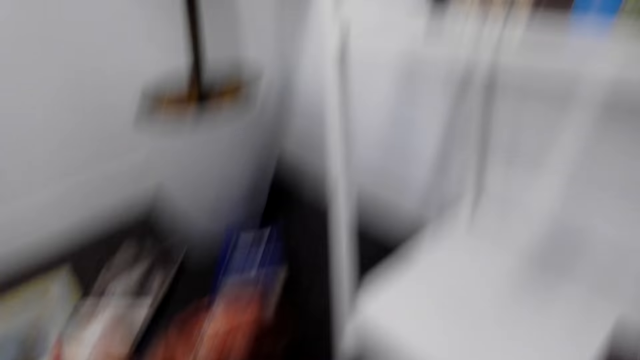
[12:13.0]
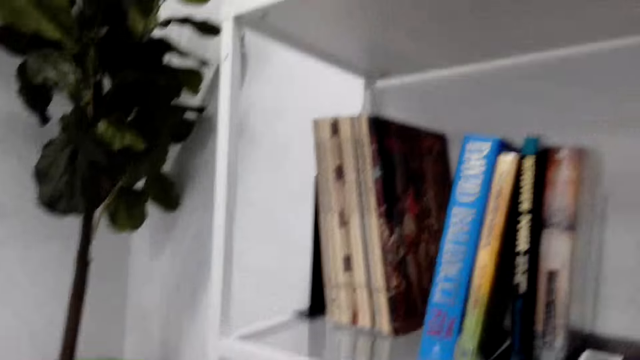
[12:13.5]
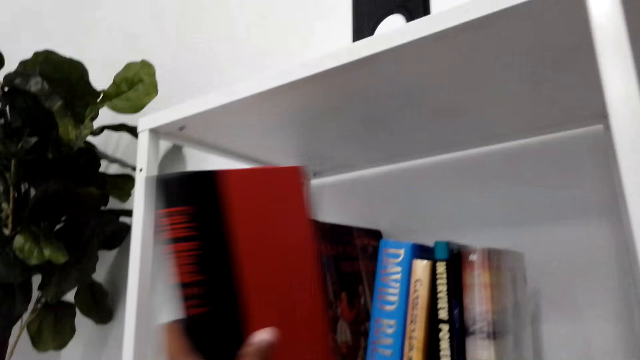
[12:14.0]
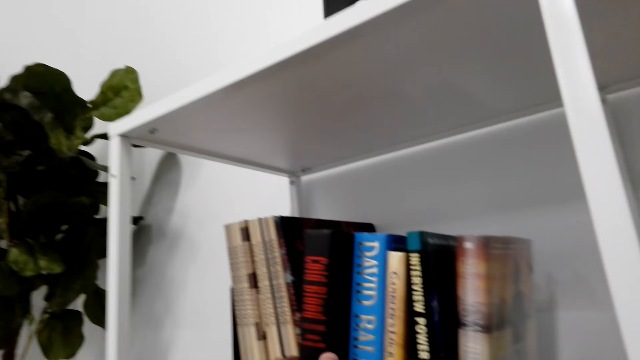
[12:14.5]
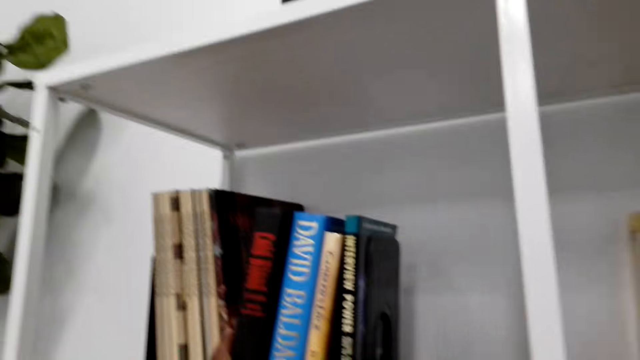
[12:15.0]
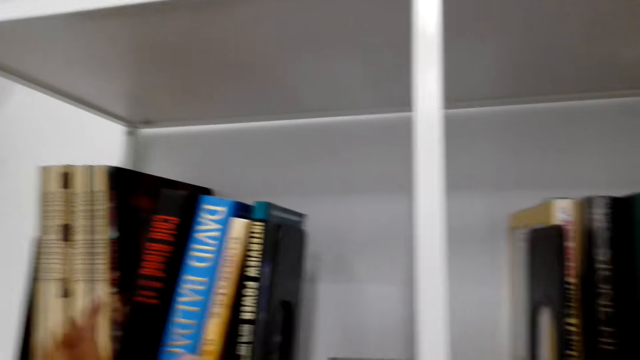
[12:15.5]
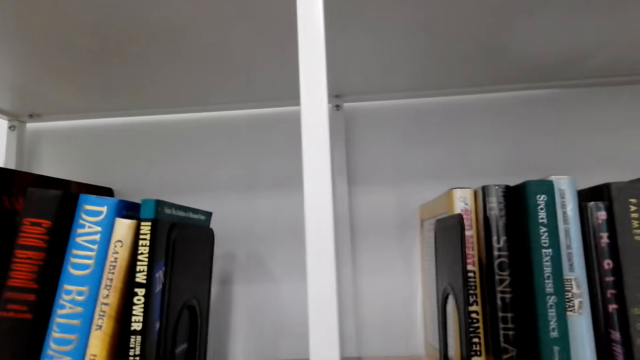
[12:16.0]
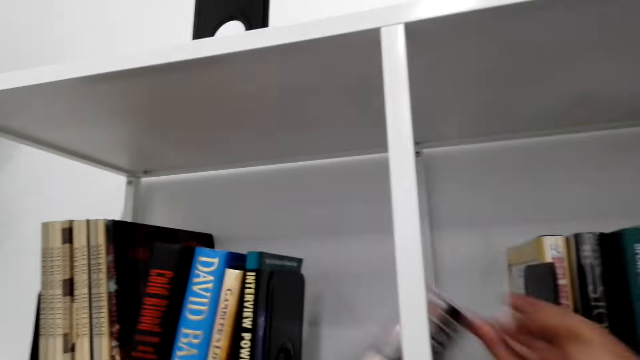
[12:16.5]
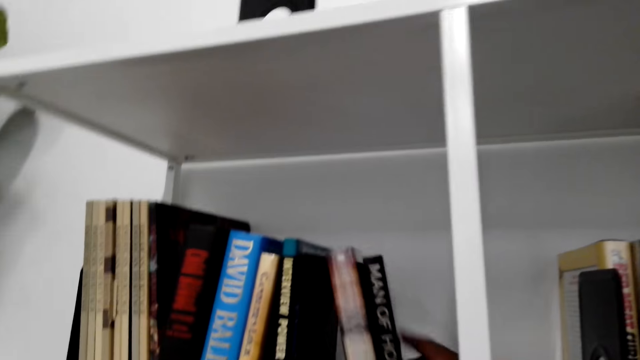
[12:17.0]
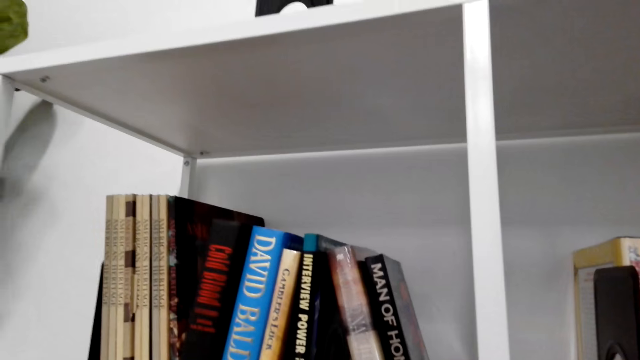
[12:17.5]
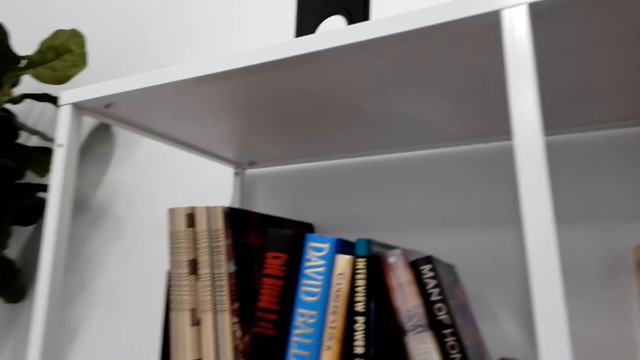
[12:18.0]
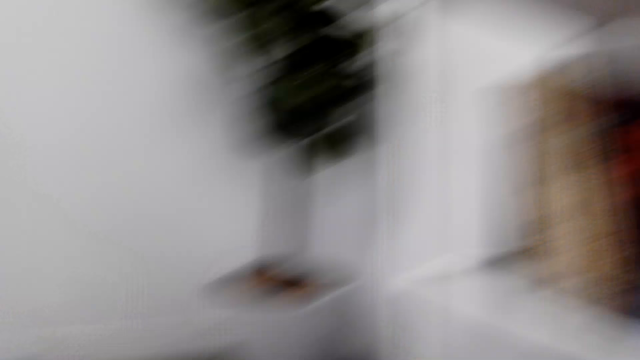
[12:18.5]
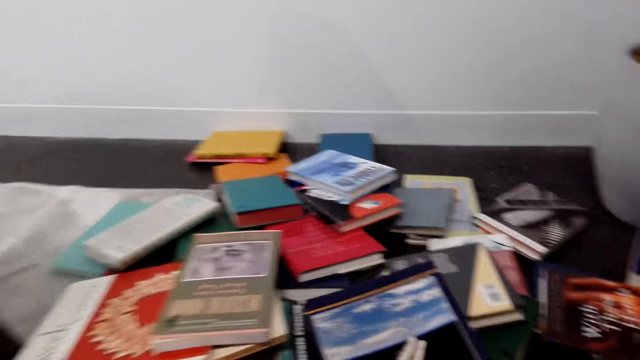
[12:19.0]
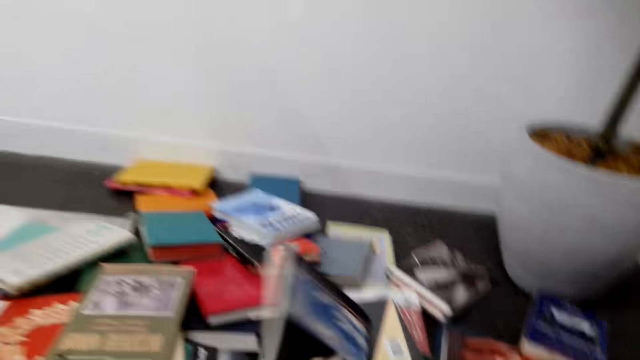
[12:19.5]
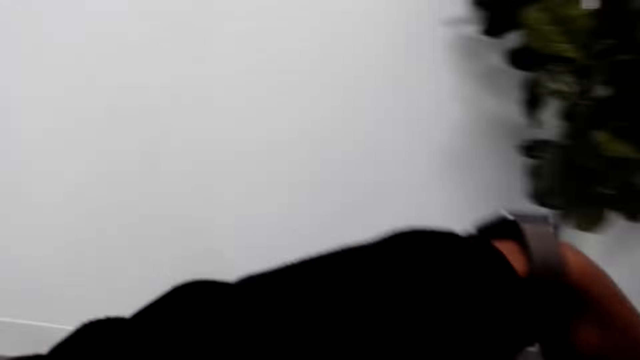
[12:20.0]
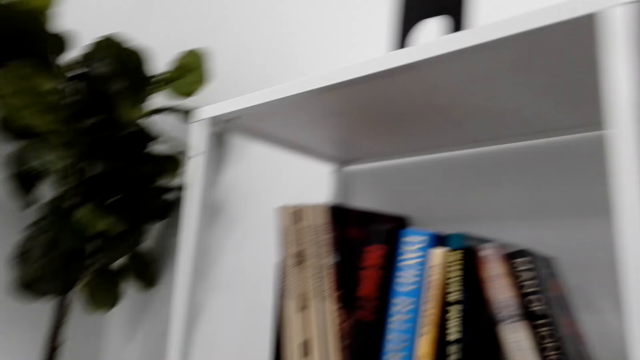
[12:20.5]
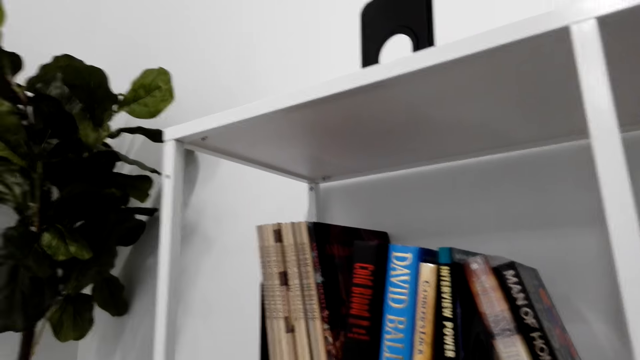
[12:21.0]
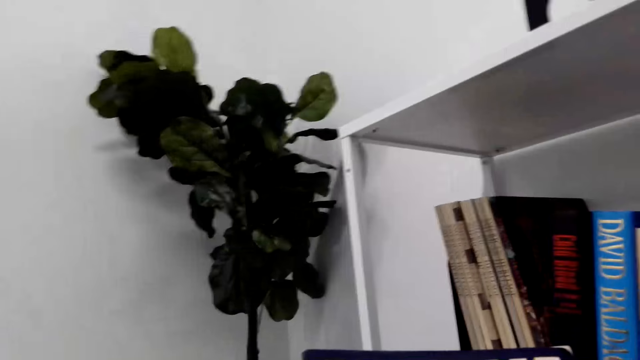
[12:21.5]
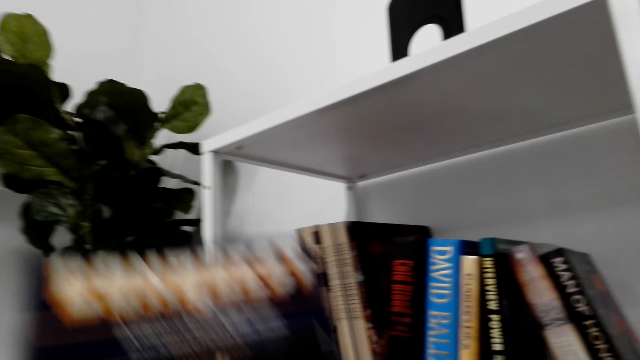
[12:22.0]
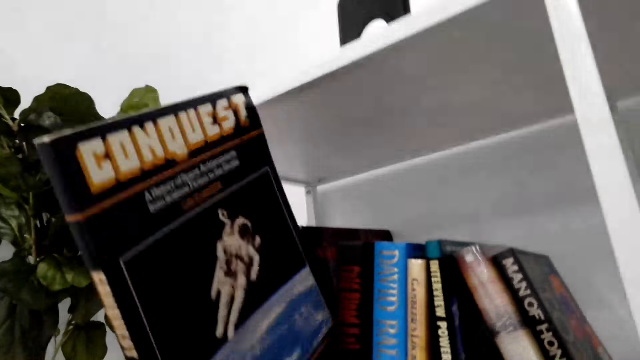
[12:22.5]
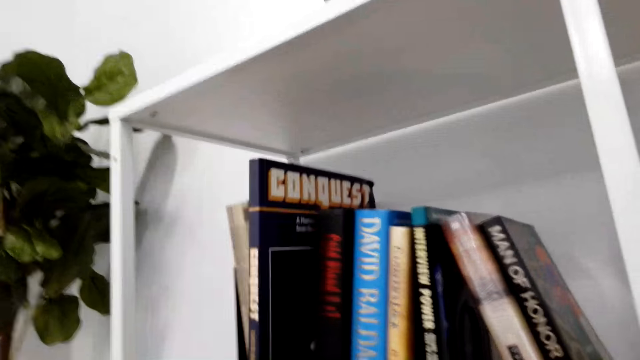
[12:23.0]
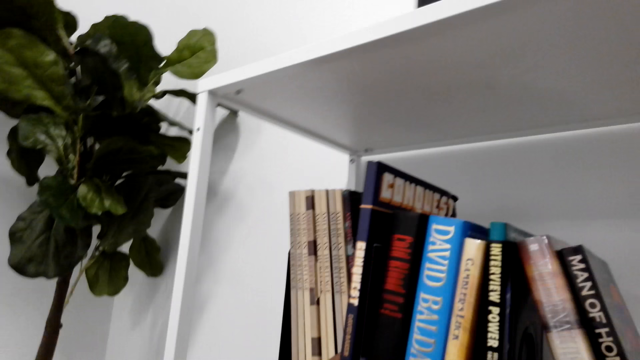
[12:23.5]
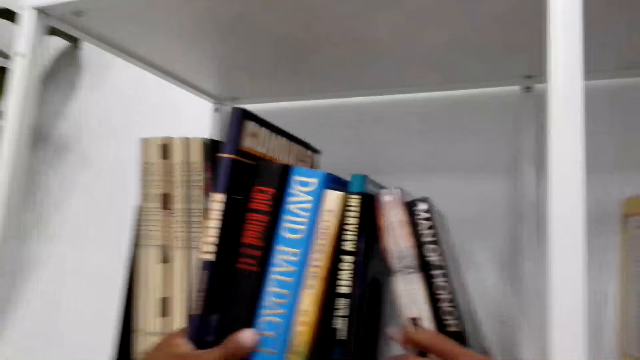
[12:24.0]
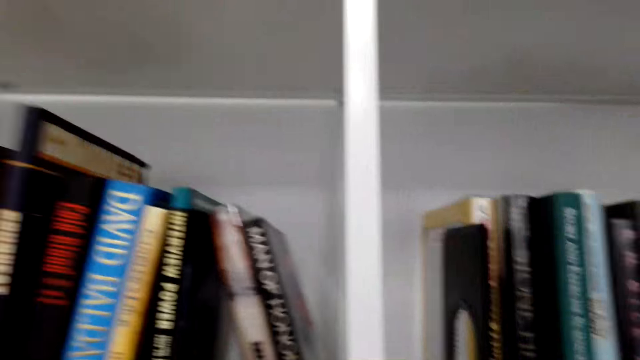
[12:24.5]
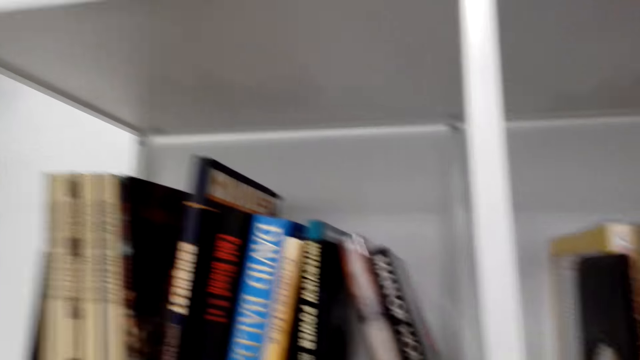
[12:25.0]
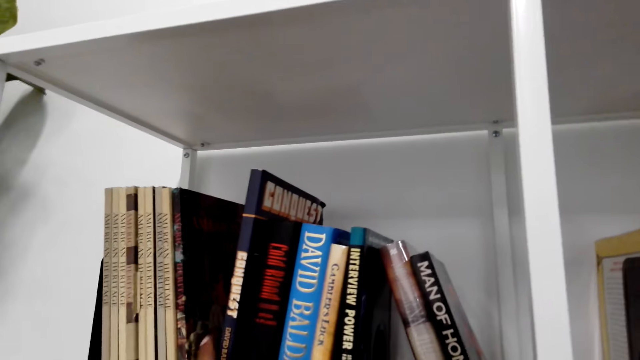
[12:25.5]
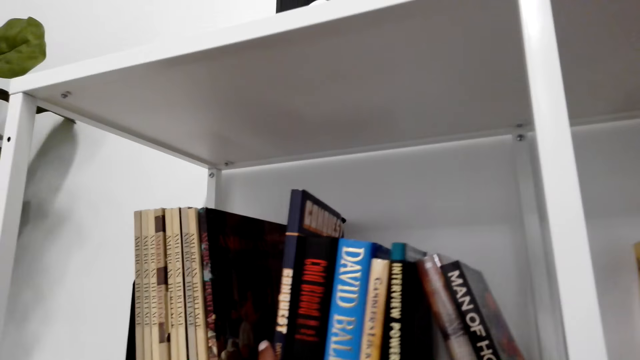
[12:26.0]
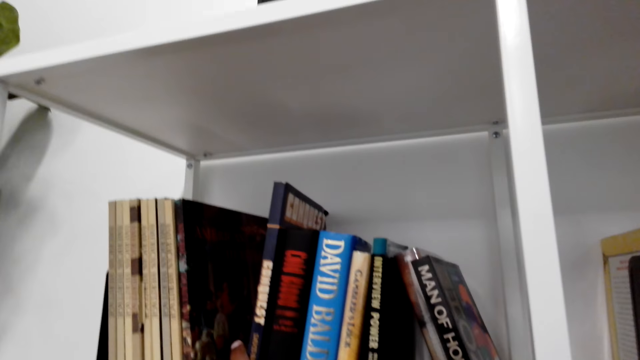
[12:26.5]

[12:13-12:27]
The camera wearer arranges the book on the bookshelf. They pick up a book from the floor. They arrange the book on the bookshelf.

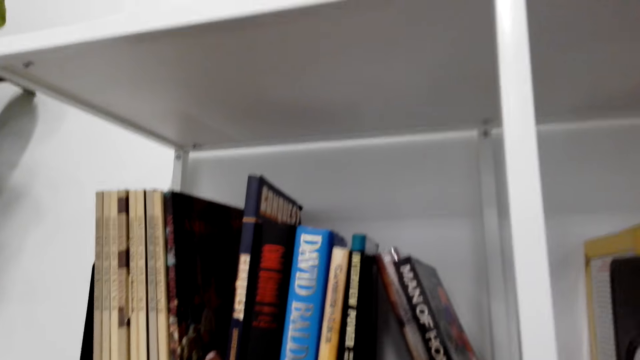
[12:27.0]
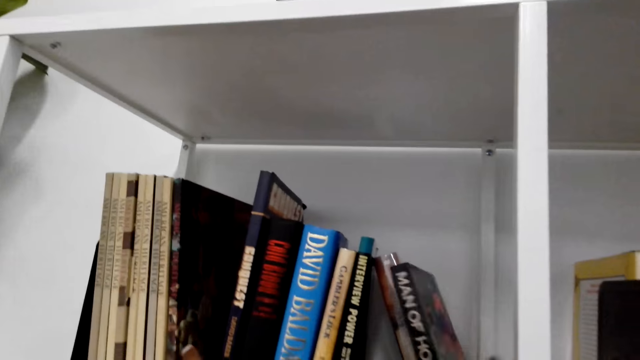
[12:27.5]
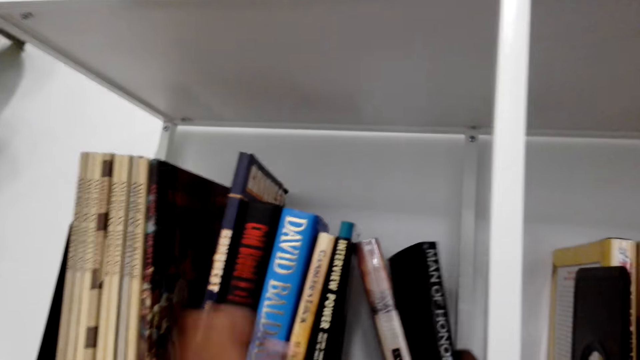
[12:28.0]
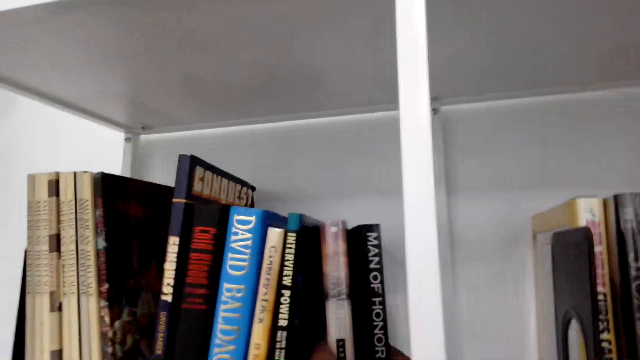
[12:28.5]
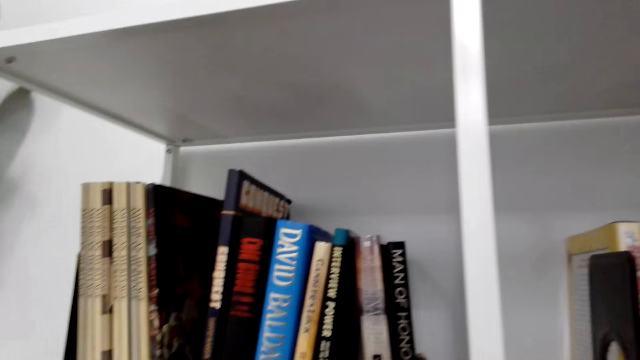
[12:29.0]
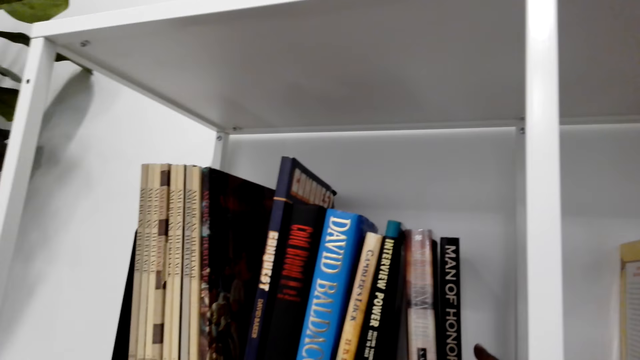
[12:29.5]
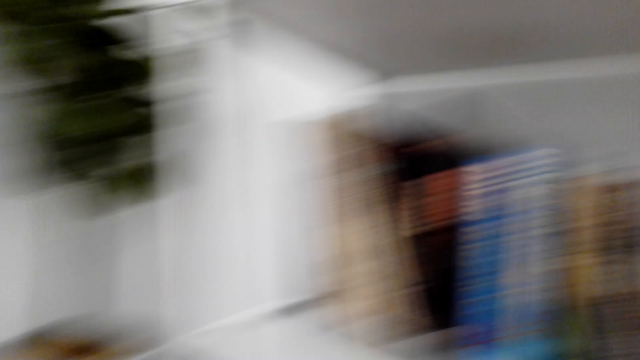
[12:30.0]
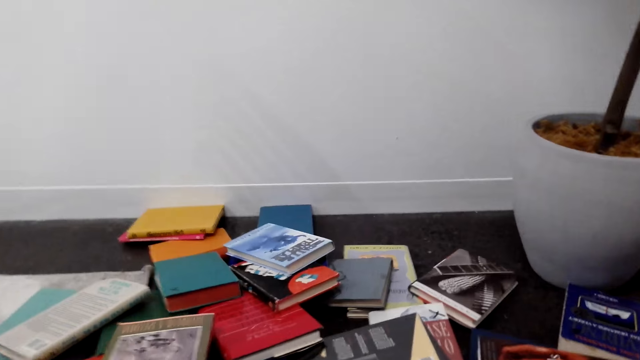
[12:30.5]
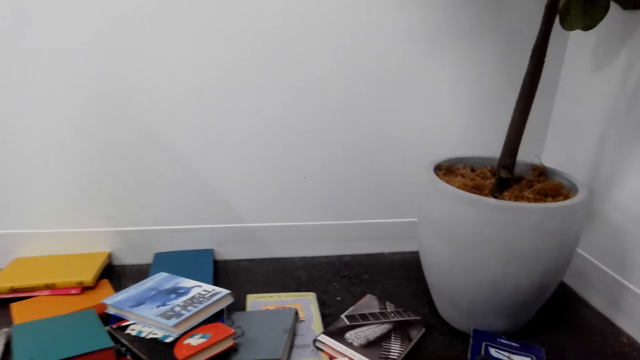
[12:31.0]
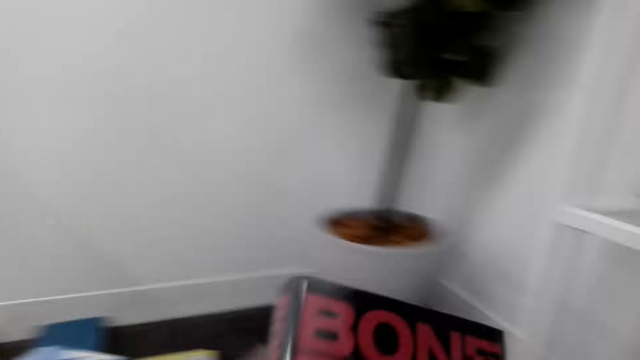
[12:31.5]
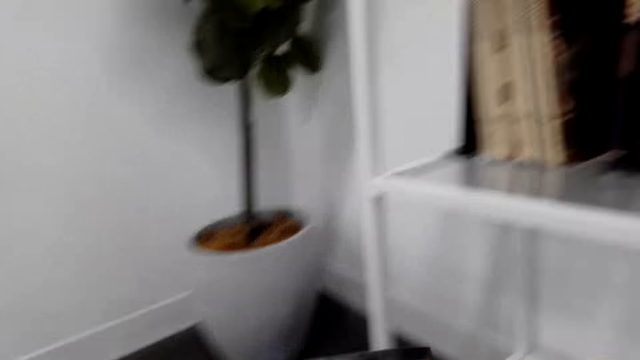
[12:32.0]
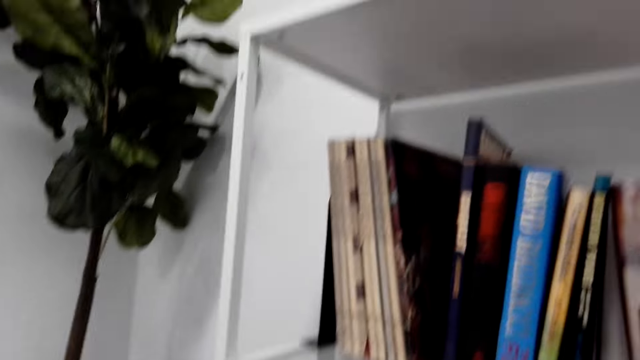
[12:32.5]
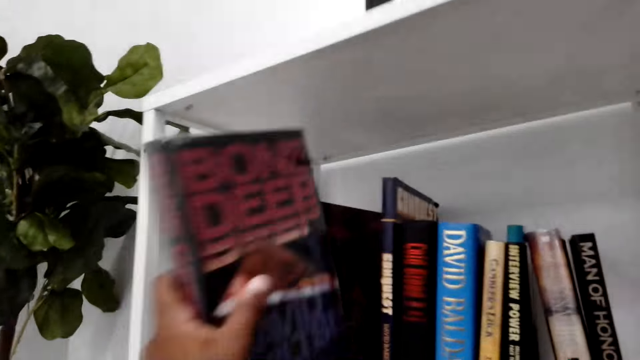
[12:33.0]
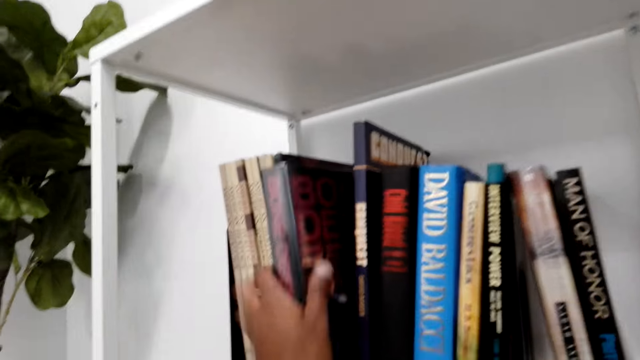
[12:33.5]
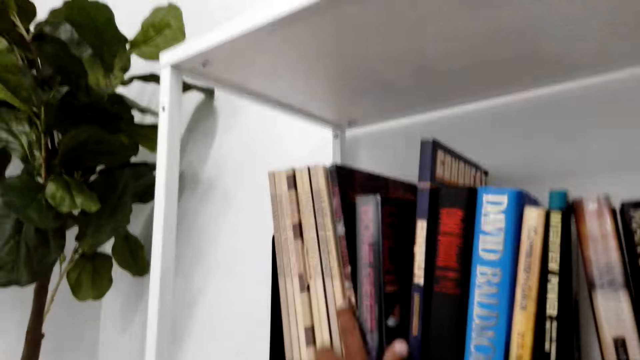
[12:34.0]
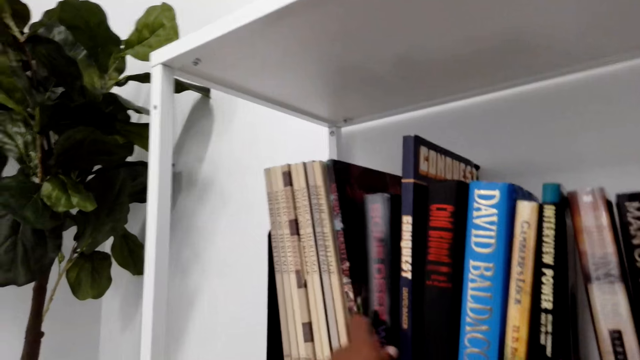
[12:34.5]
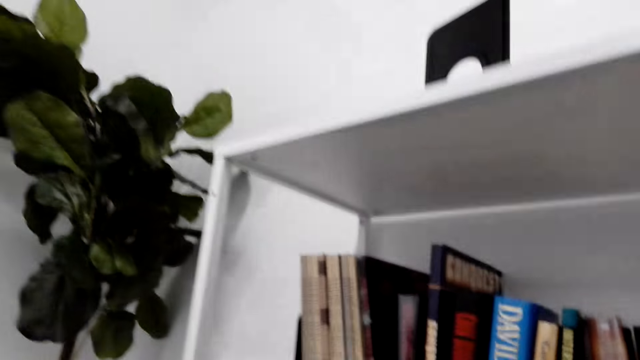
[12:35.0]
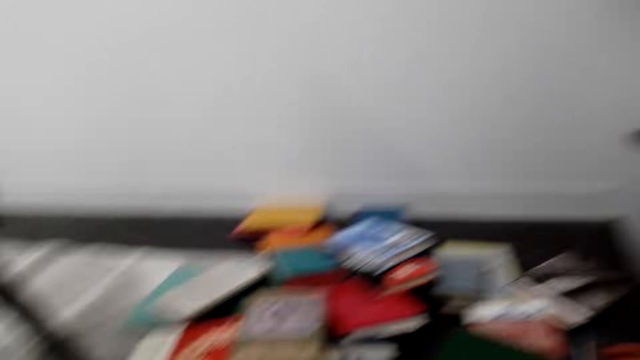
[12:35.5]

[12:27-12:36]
The camera wearer picks up a book from the floor. They arrange the book on the bookshelf.
